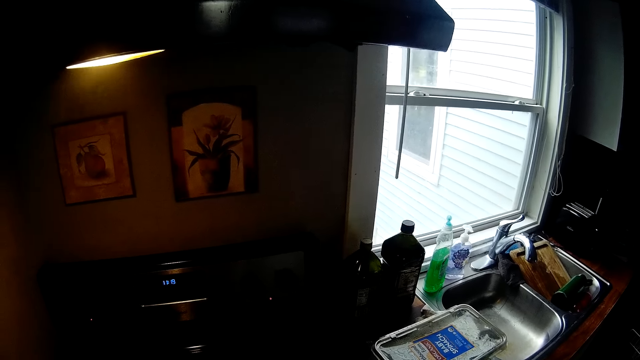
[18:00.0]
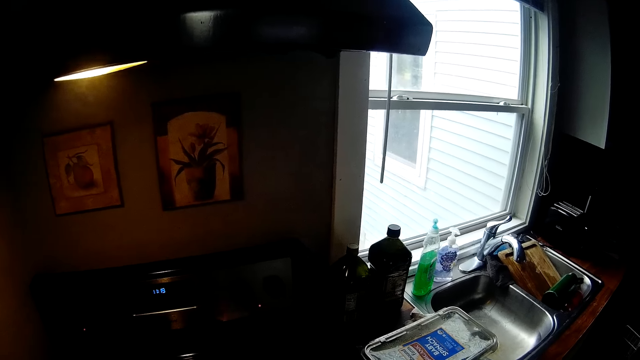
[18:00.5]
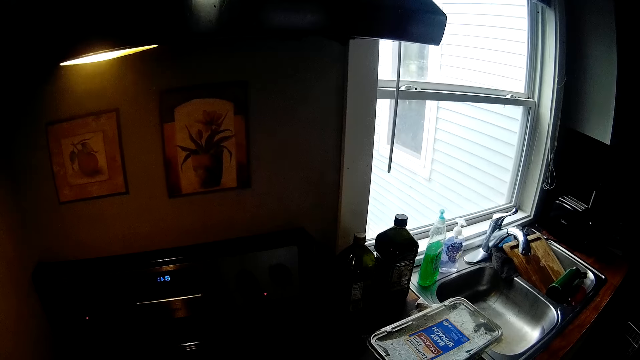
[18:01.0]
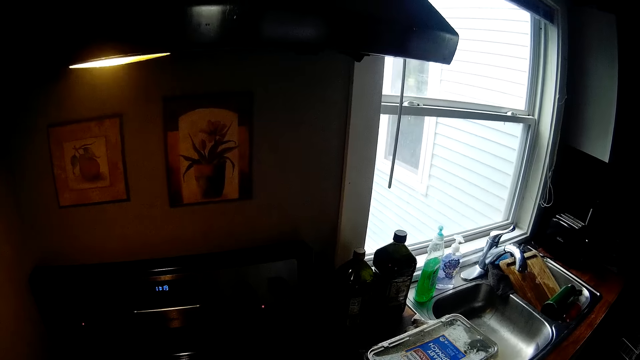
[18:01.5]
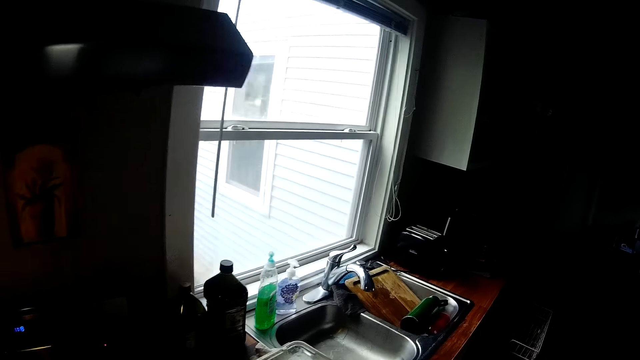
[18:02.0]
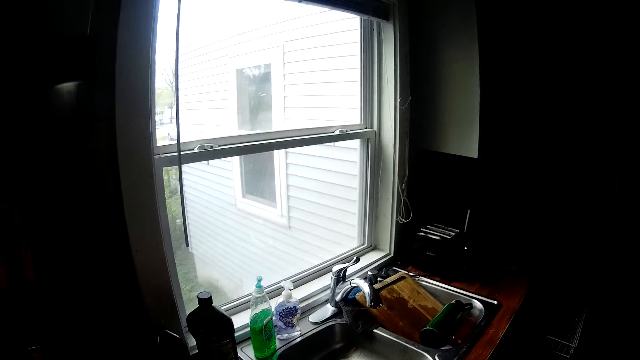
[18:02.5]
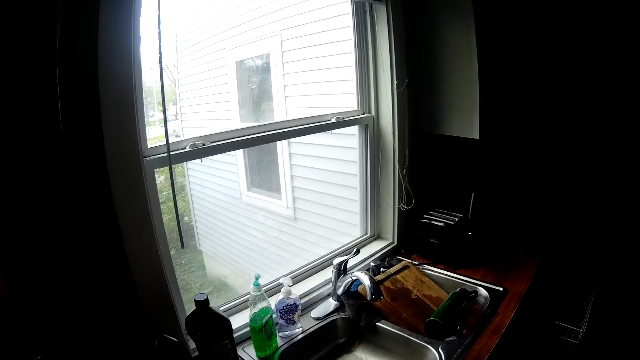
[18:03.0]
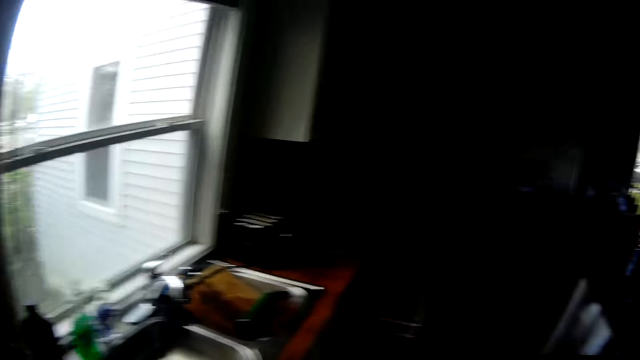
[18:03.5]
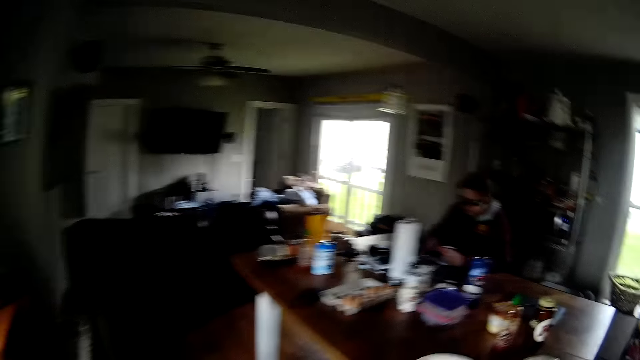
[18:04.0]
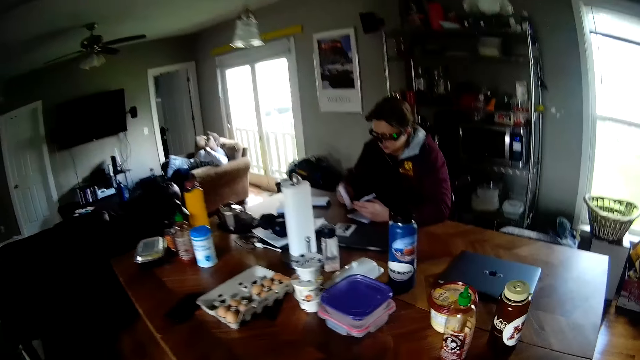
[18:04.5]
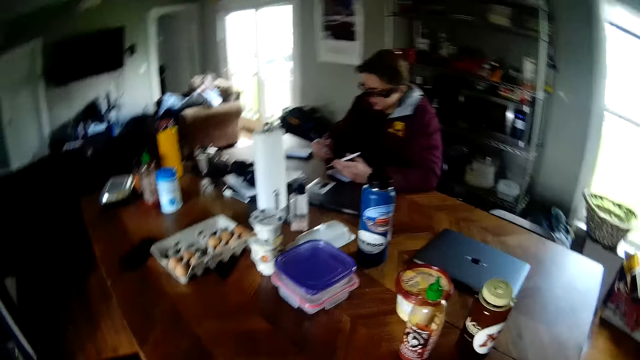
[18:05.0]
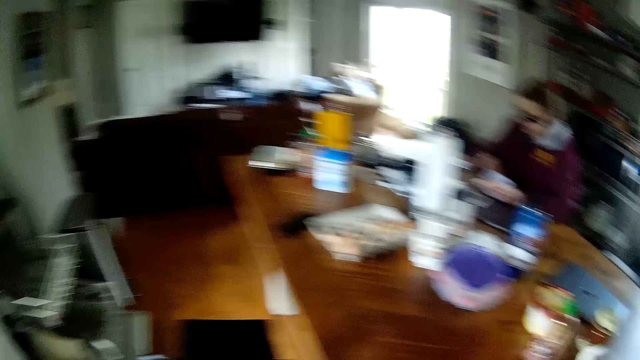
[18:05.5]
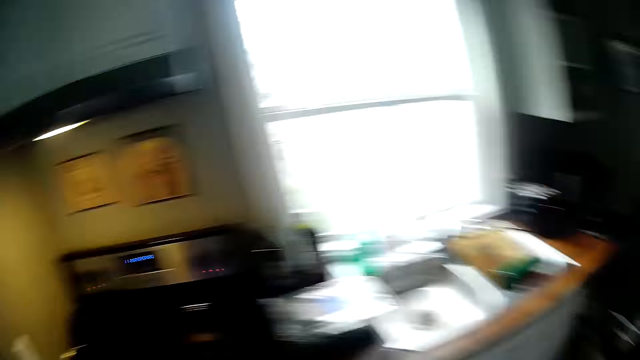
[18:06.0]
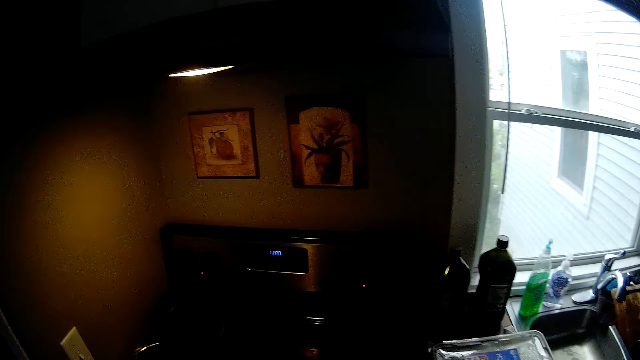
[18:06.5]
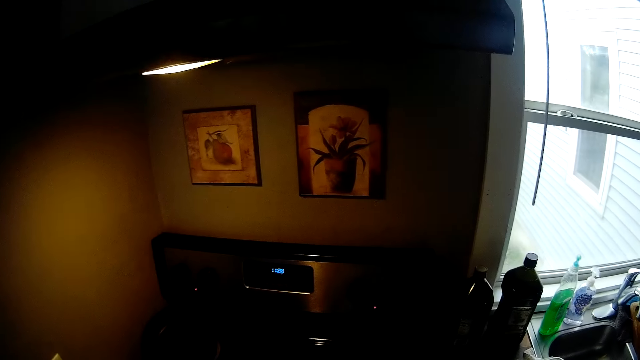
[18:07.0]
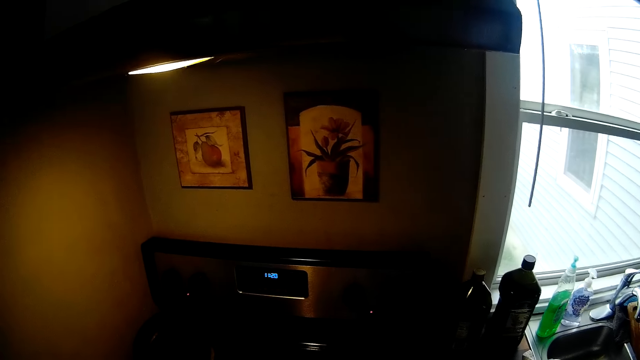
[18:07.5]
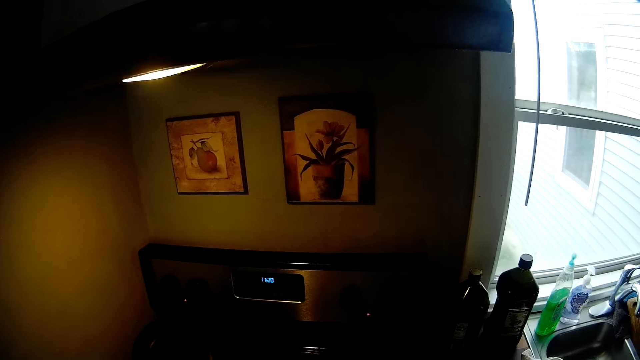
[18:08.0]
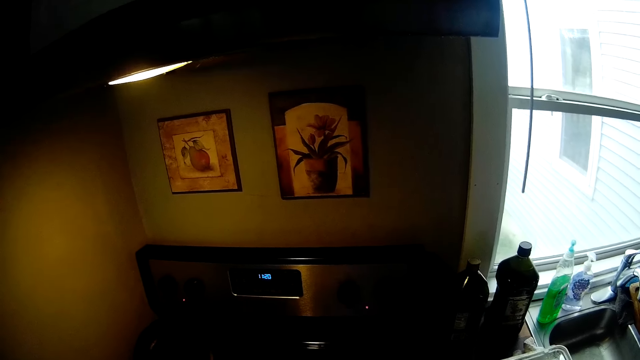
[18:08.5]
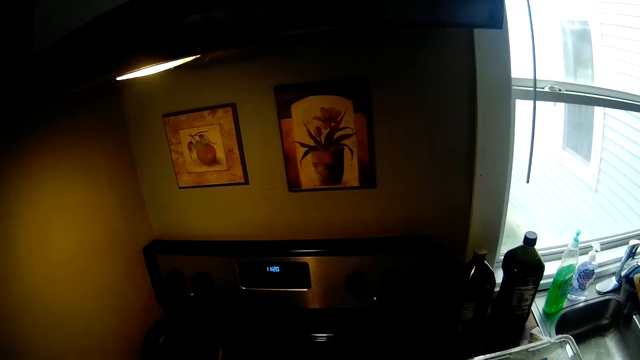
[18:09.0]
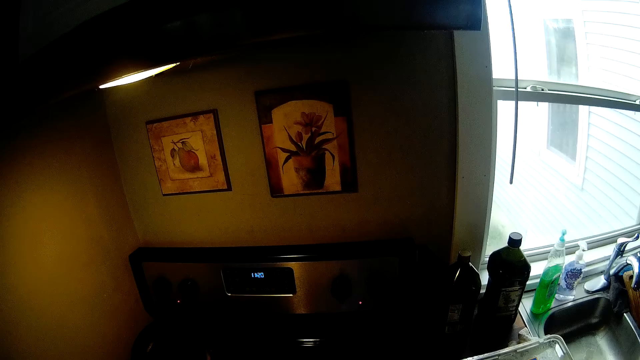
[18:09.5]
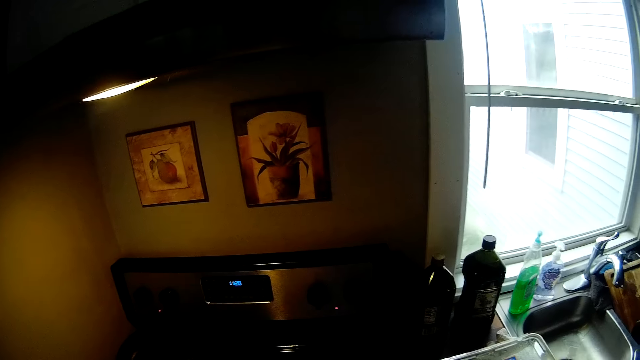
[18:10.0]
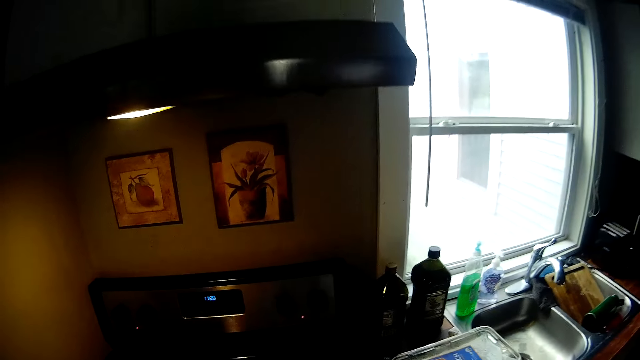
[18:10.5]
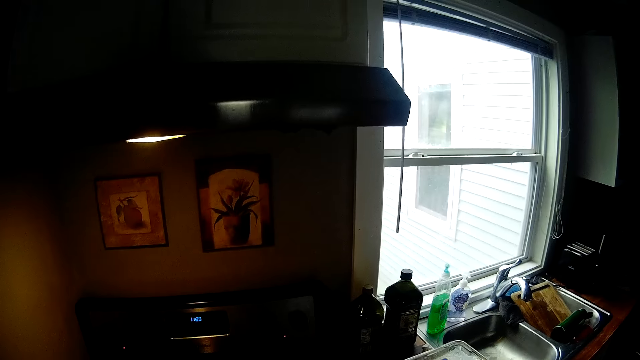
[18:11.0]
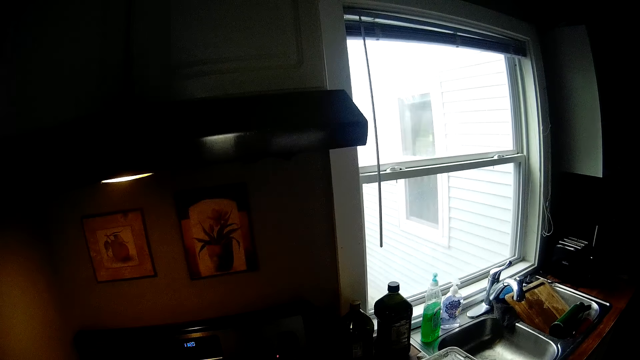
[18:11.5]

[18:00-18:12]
The camera wearer drops the spatula on the kitchen counter with his right hand. The man picks a piece of paper from his left hand with his right hand.

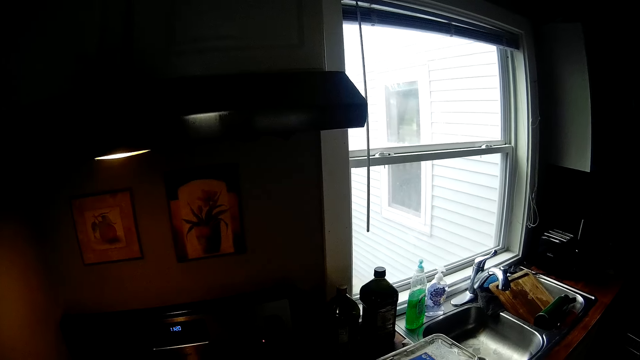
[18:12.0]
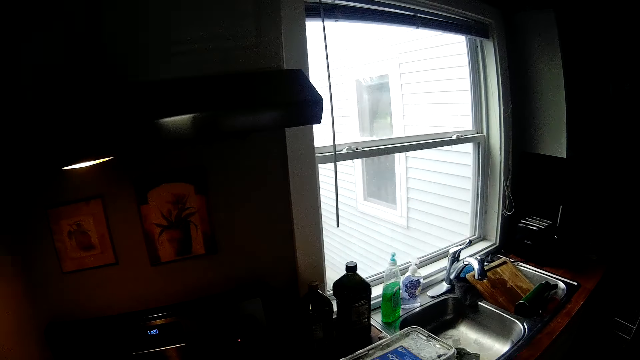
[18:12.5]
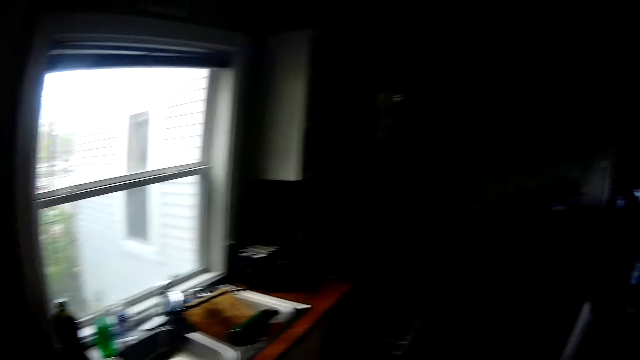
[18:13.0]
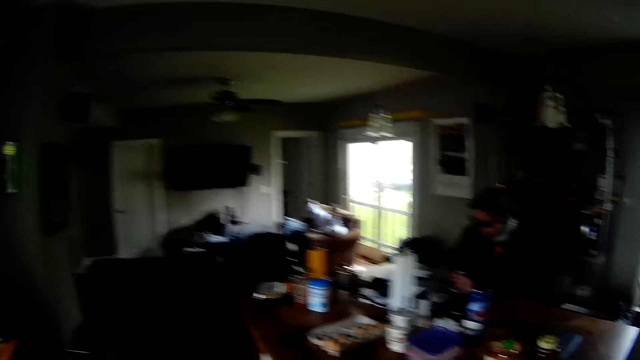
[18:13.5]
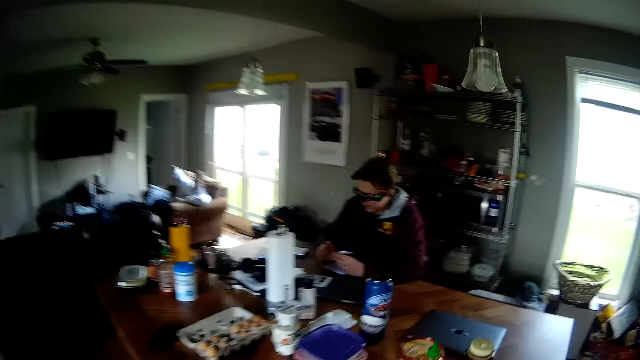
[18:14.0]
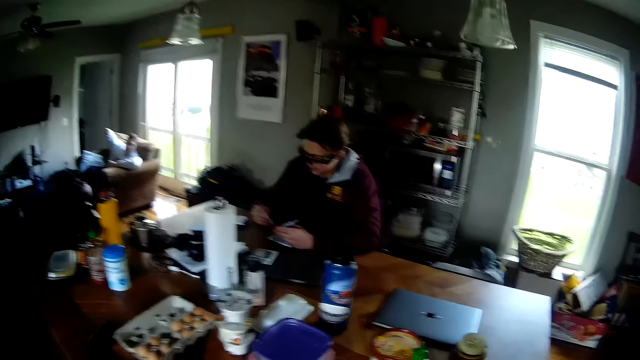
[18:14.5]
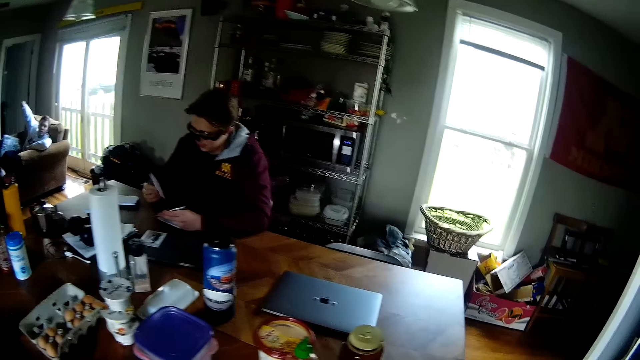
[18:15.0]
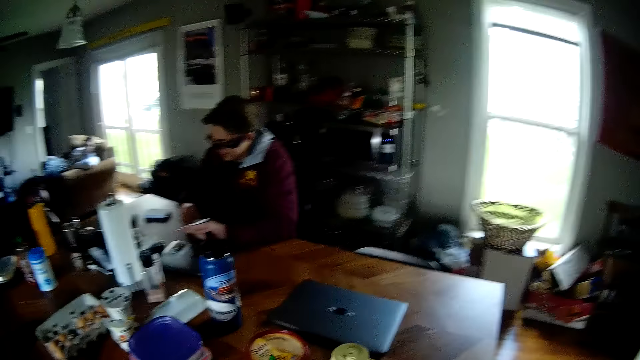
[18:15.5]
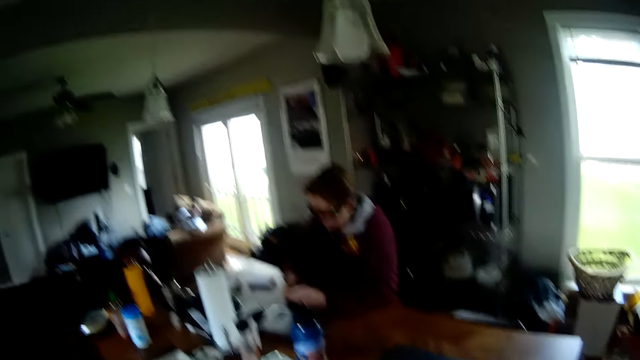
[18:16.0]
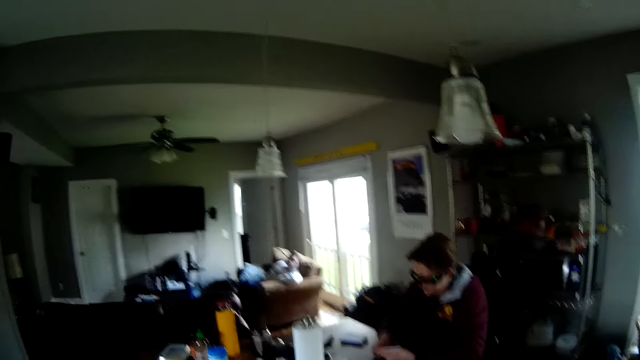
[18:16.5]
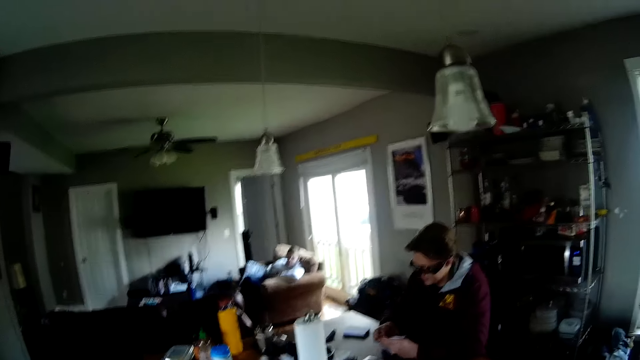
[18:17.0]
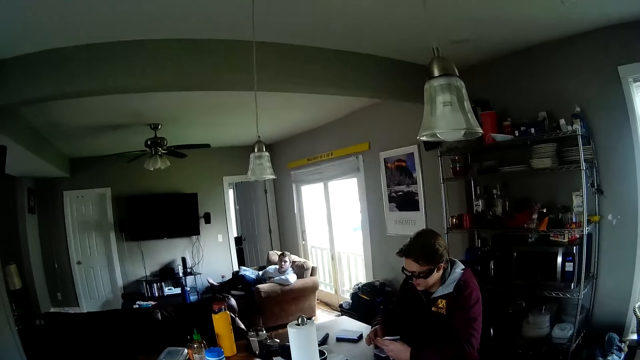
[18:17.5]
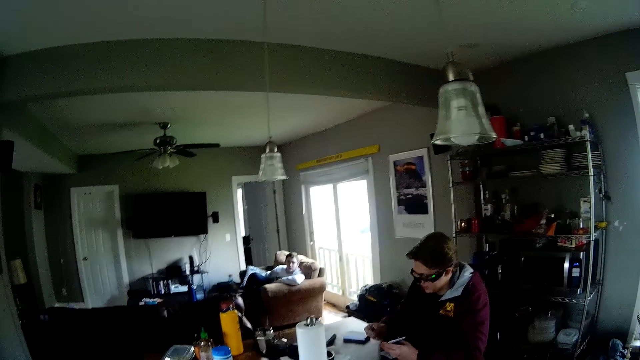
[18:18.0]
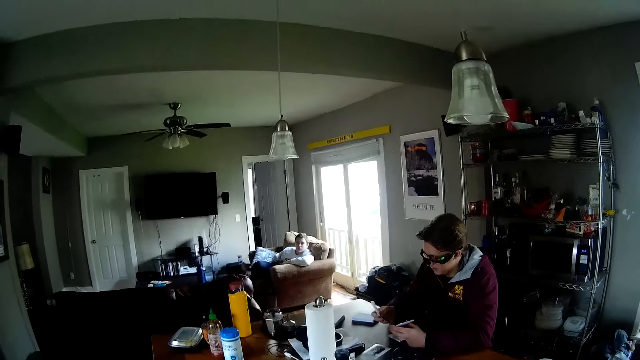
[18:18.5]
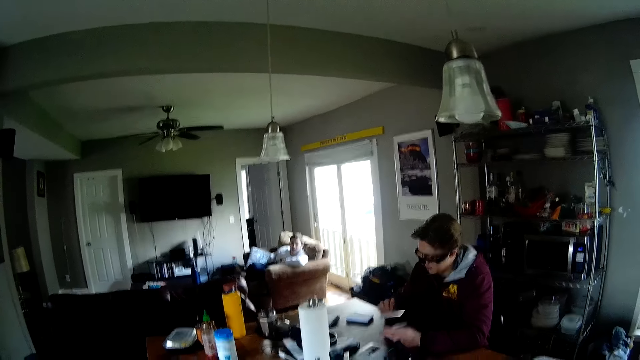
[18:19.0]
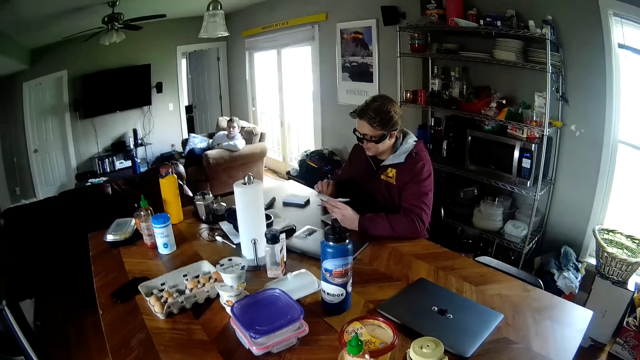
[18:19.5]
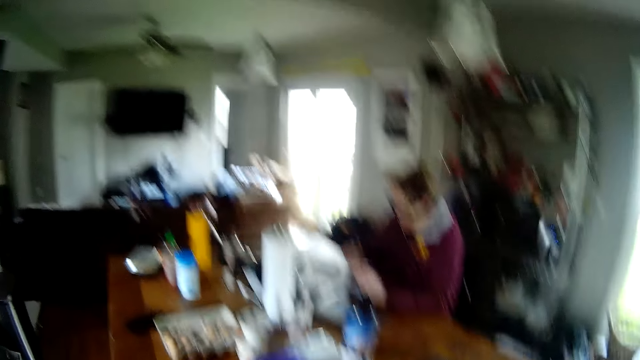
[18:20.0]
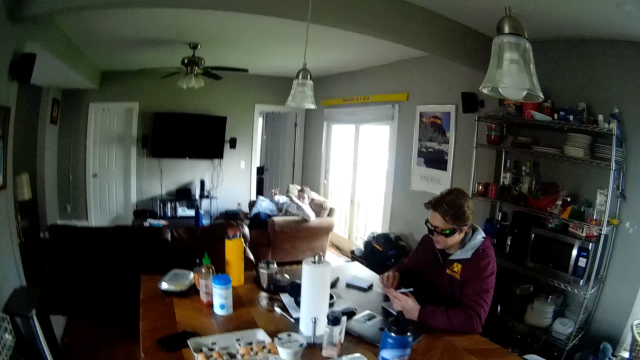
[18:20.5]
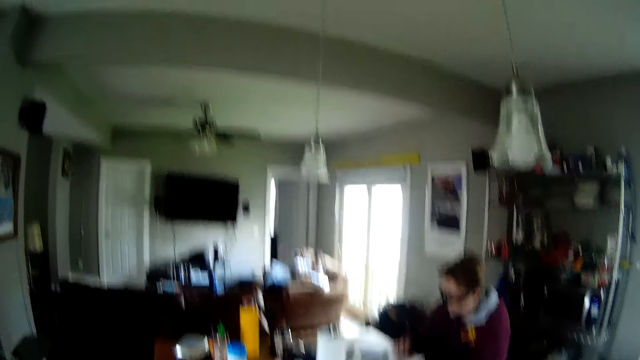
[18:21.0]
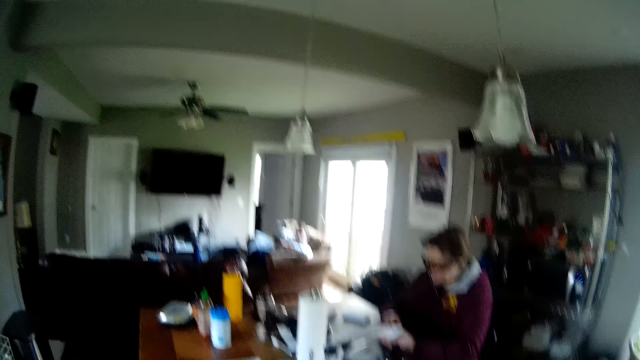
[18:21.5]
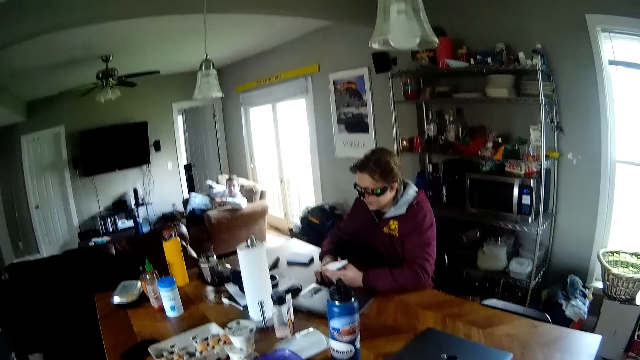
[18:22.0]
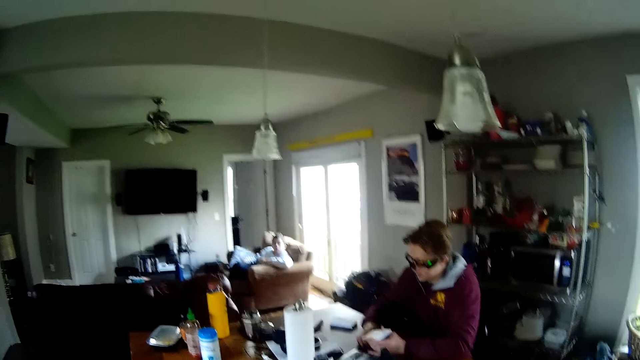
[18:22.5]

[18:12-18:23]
The man picks a piece of paper from his left hand with his right hand and drops the card on the deck of cards in his left hand with his right hand on a table. The camera wearer talks.
